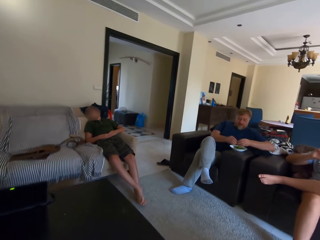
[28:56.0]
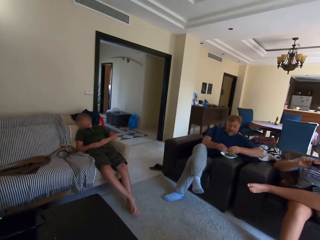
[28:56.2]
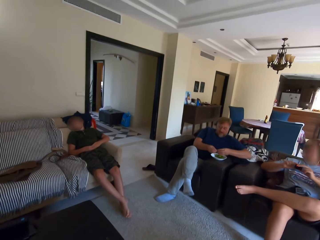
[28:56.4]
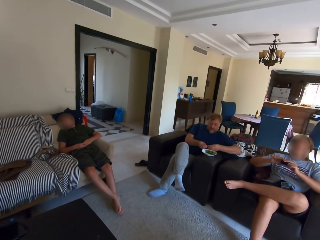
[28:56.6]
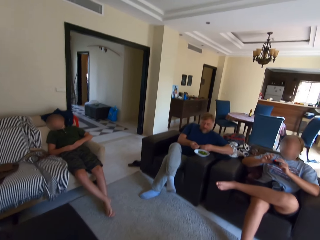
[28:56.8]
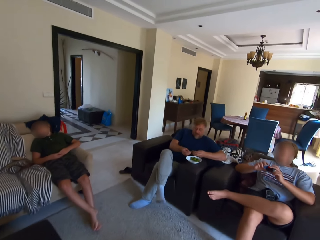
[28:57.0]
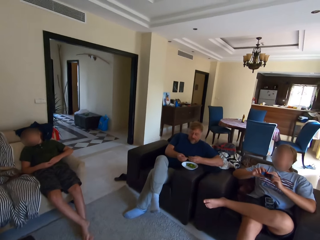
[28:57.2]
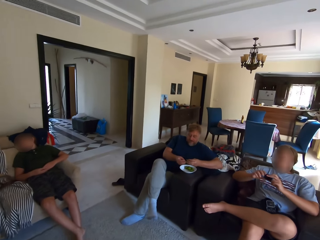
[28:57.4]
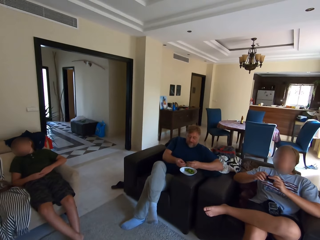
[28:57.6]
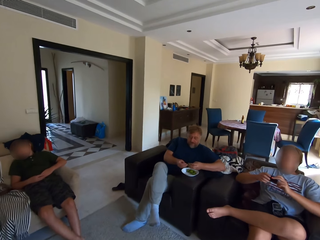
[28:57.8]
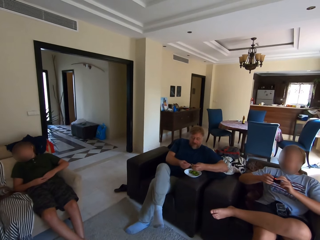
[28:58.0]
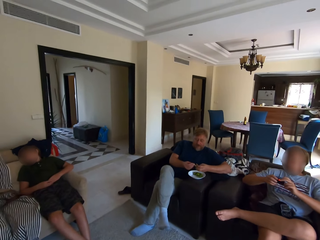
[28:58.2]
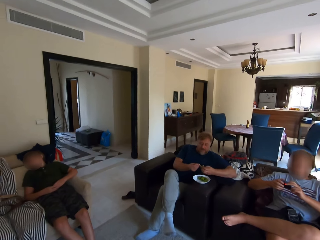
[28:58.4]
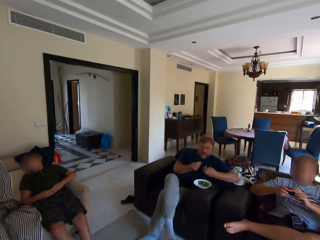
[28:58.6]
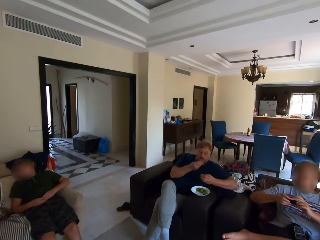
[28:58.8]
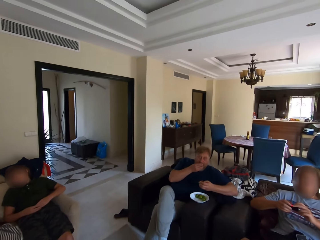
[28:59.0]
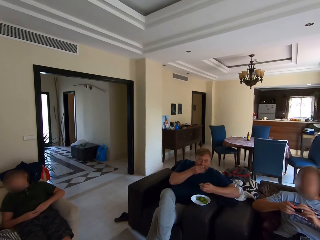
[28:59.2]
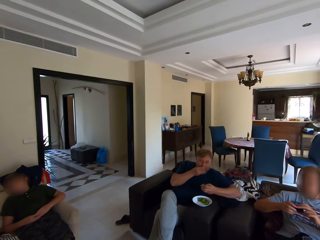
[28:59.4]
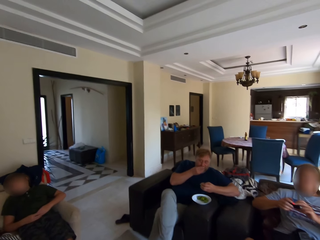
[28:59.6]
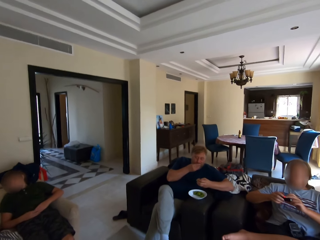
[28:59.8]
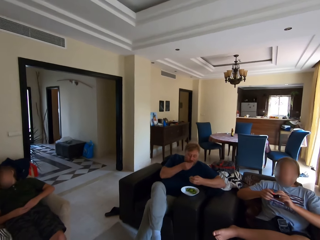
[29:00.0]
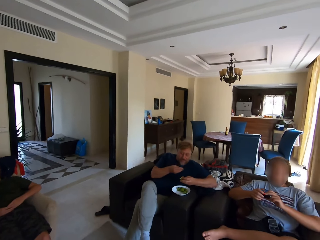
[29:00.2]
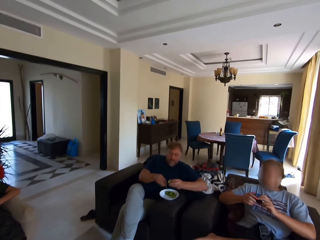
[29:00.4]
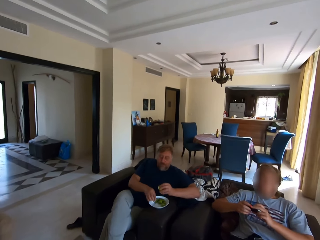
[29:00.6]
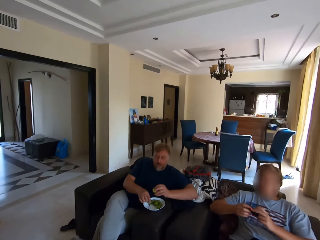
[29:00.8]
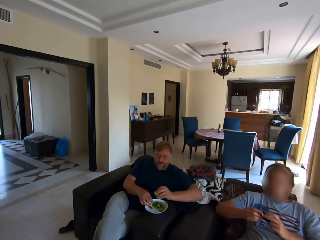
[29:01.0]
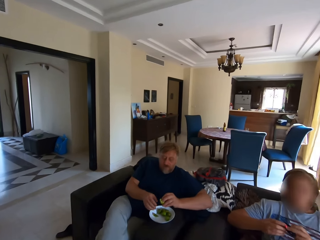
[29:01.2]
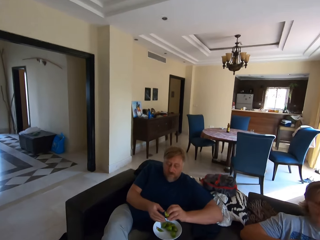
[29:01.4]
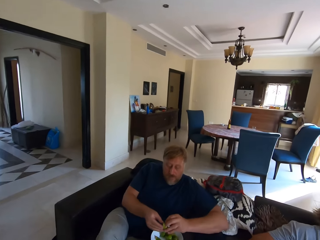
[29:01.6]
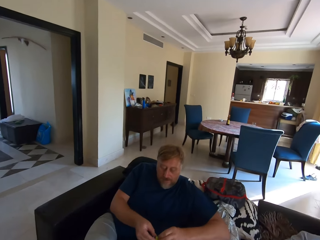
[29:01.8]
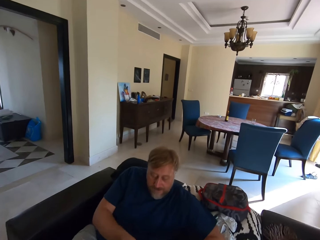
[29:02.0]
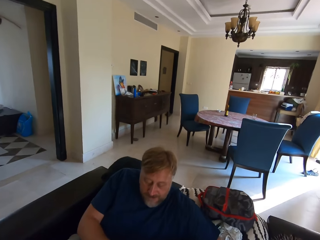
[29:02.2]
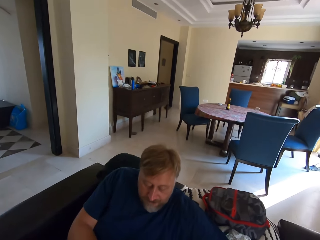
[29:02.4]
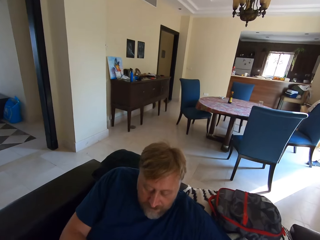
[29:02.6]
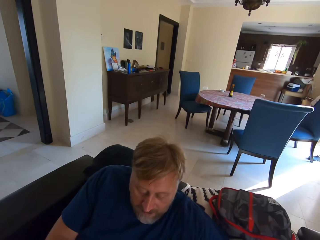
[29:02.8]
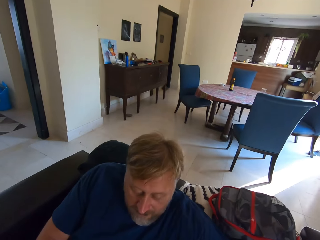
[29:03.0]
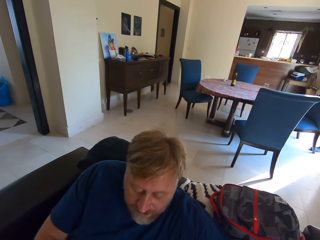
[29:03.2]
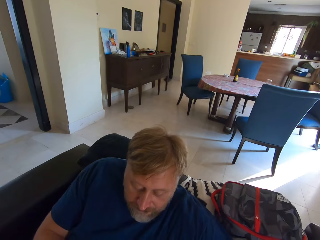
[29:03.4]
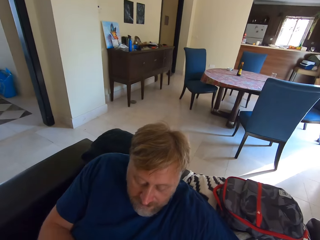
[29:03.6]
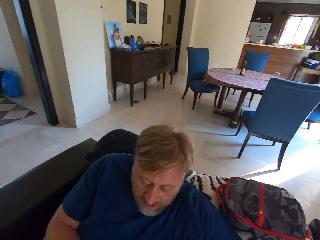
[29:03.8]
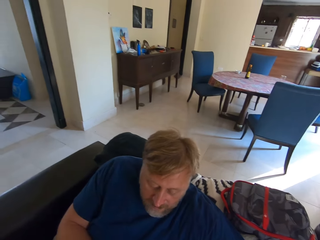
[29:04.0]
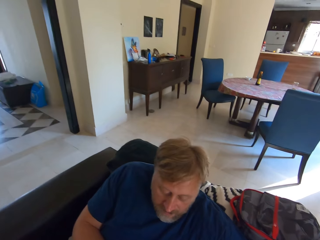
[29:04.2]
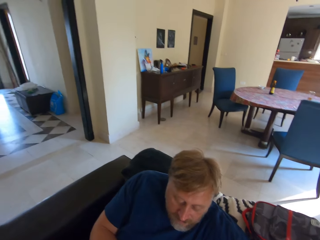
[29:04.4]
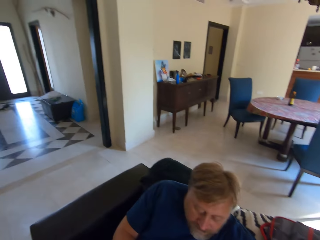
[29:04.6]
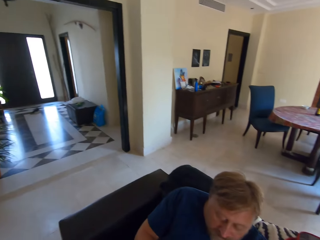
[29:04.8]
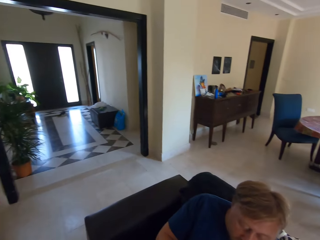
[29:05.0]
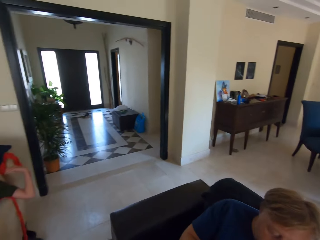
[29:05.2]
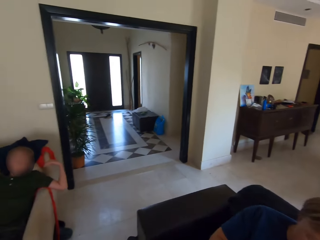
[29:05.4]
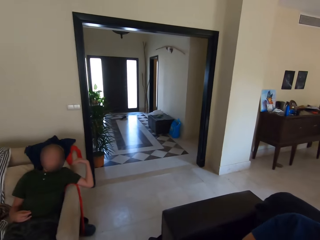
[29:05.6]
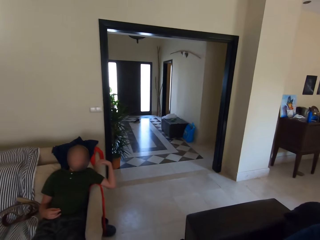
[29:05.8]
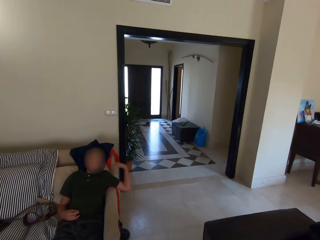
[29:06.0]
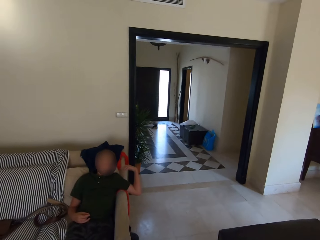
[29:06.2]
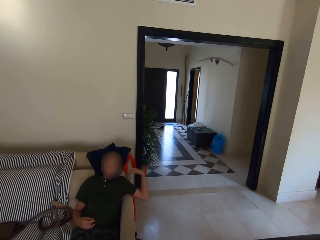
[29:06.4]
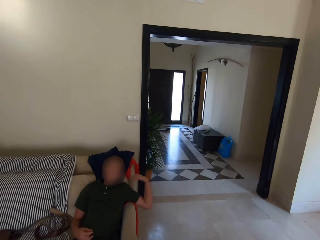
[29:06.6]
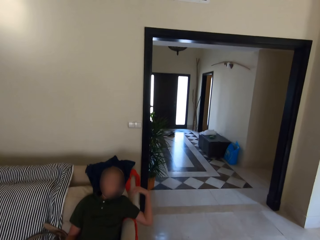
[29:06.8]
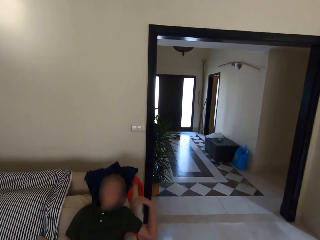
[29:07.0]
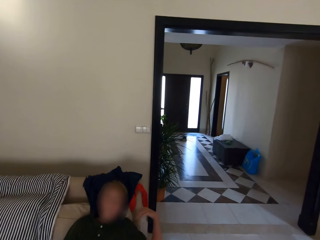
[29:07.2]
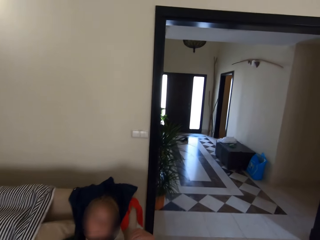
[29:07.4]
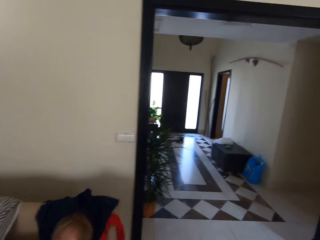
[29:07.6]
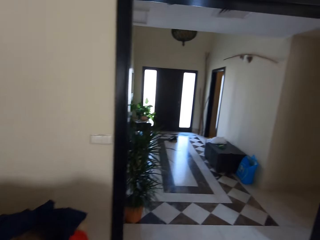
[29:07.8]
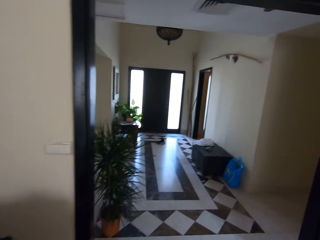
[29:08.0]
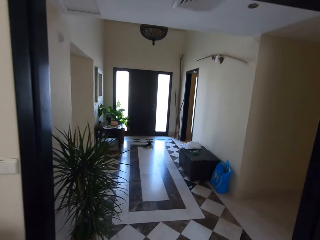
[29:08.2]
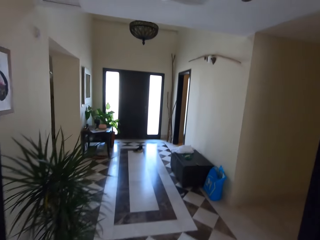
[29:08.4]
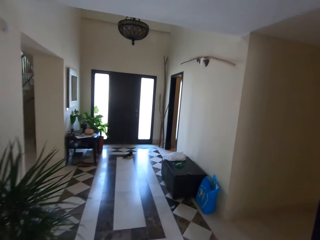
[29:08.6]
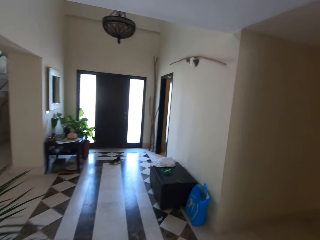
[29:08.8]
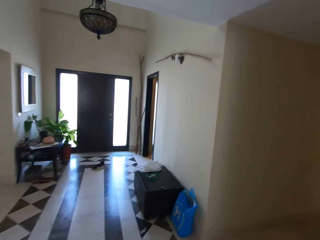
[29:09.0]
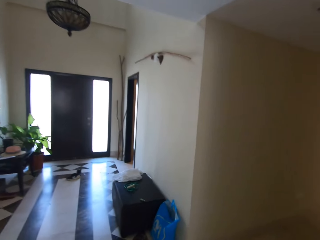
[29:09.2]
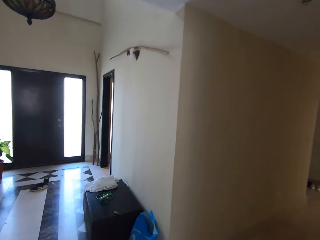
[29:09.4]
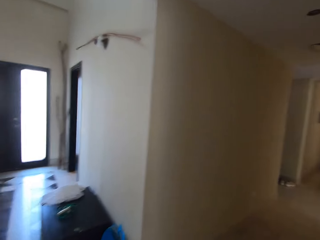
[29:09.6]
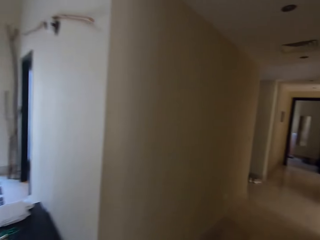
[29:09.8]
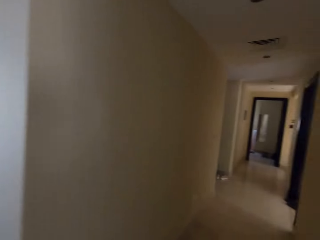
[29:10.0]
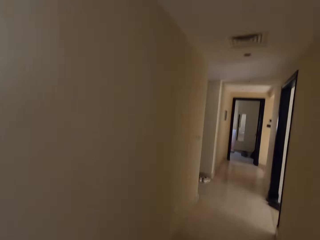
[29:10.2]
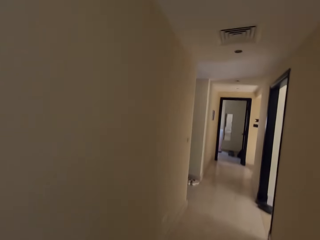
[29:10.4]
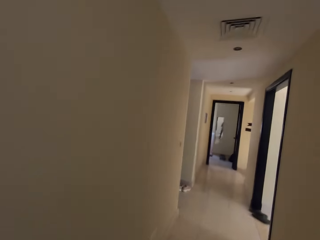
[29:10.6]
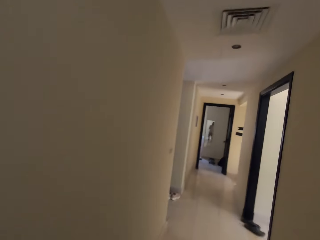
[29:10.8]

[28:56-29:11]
The camera wearer walks around the room. The man eats something. The camera wearer talks to the boy. They walk toward the kitchen.

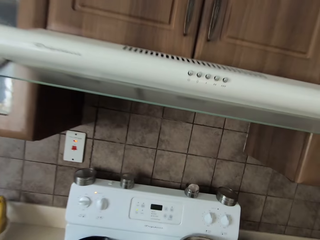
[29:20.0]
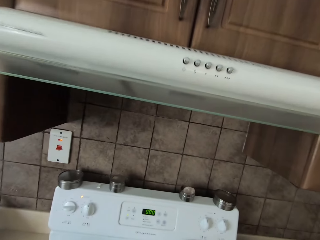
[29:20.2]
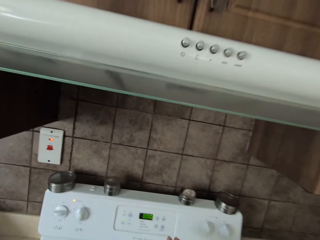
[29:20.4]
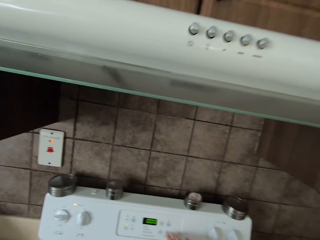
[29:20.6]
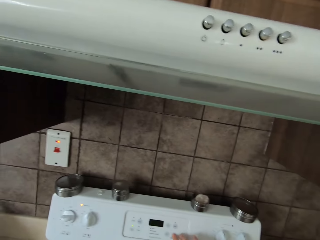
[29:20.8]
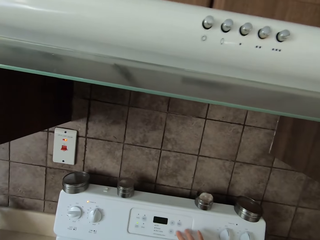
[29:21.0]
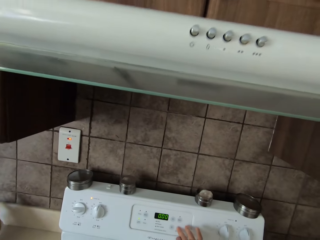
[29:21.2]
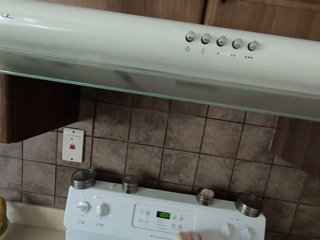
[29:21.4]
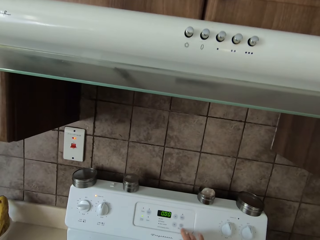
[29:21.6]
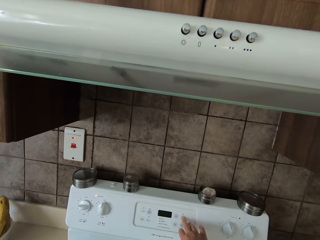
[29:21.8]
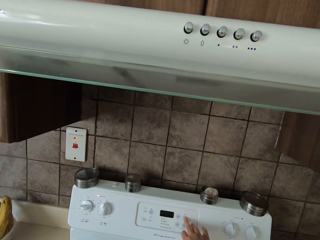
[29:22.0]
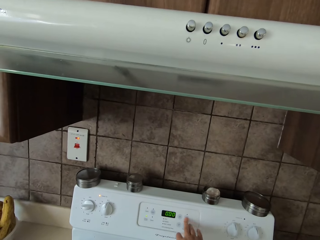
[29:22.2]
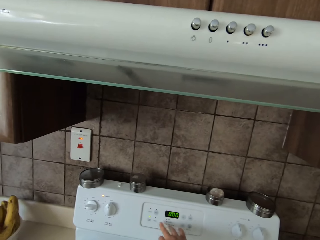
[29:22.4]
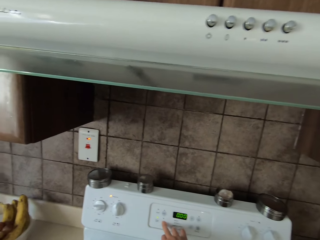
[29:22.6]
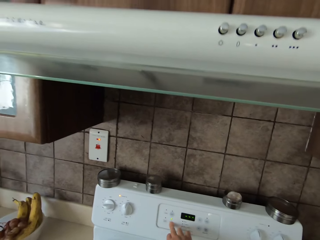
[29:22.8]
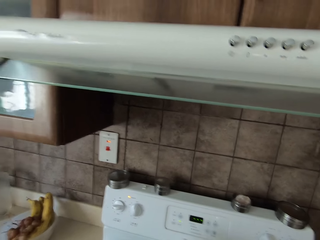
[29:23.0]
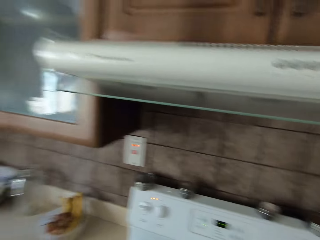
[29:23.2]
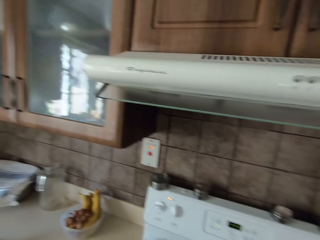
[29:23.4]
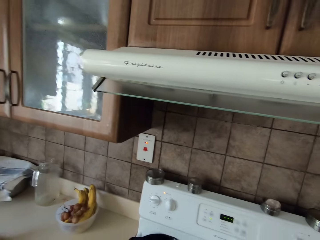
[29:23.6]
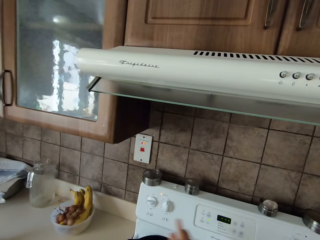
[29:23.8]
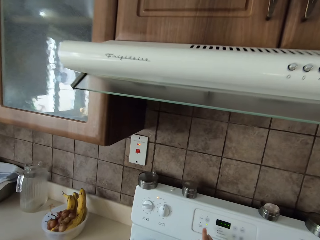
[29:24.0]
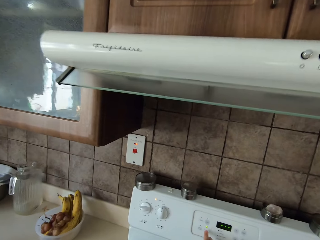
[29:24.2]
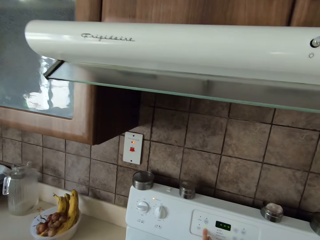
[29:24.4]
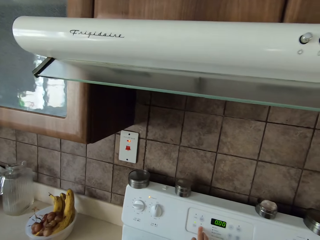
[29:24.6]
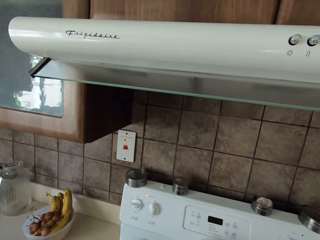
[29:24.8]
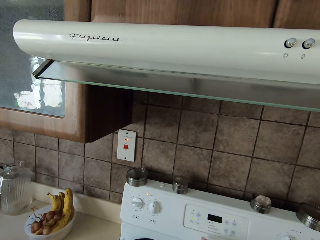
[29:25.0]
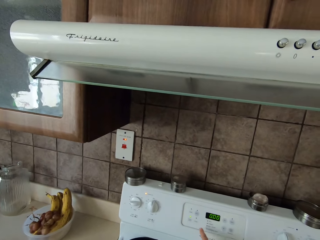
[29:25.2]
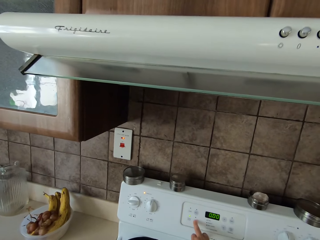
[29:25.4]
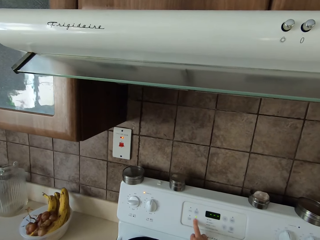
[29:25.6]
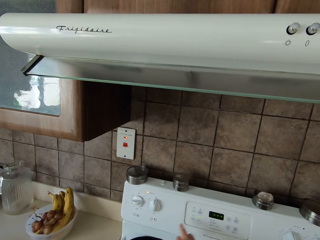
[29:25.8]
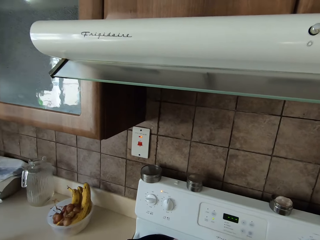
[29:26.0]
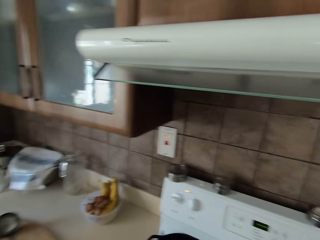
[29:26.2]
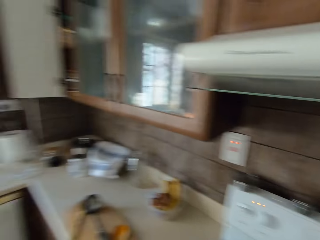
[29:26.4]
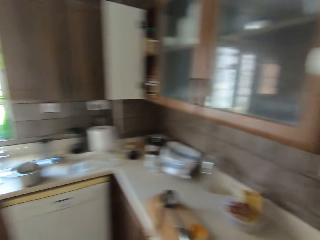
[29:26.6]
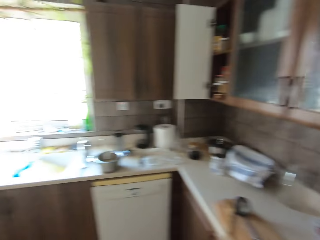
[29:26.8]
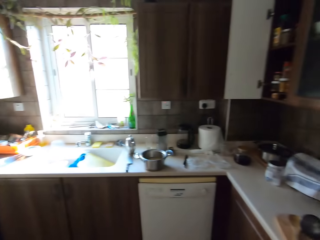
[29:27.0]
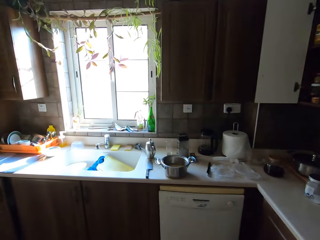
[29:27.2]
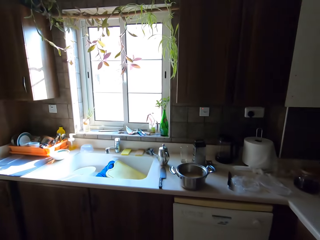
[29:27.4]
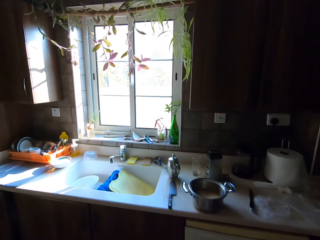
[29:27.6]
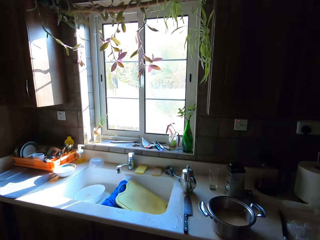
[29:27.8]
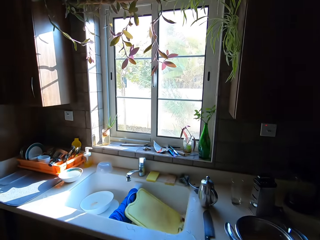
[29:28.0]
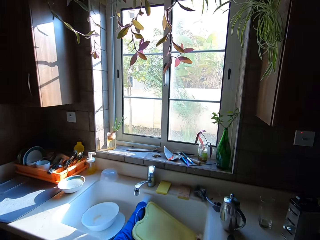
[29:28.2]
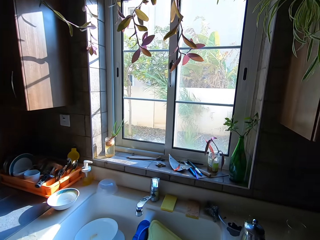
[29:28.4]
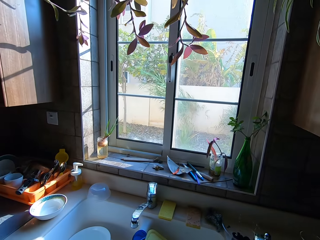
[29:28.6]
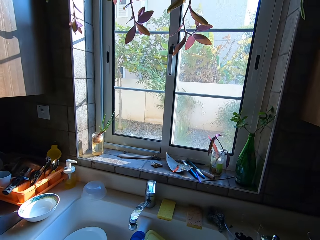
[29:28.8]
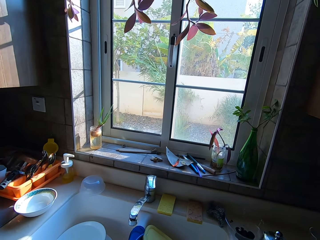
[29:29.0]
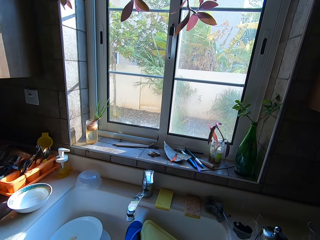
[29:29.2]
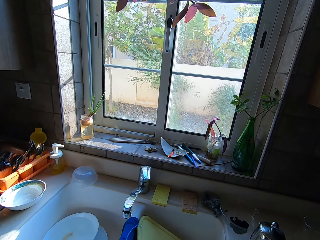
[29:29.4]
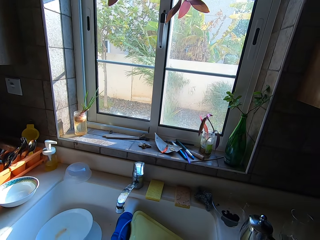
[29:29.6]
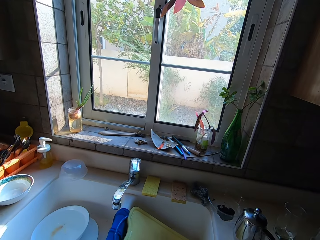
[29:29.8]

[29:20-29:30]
The camera wearer operates the cooker. They press the microwave. They walk around the room.
